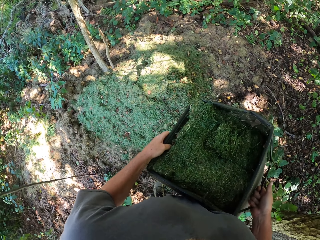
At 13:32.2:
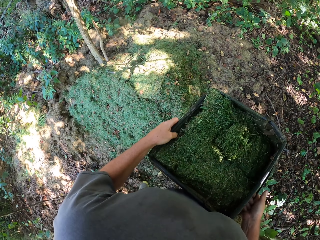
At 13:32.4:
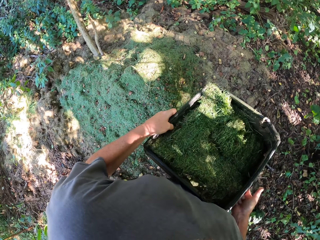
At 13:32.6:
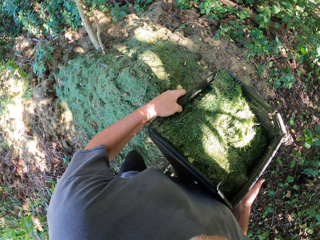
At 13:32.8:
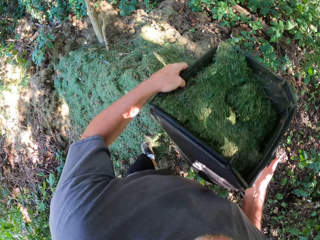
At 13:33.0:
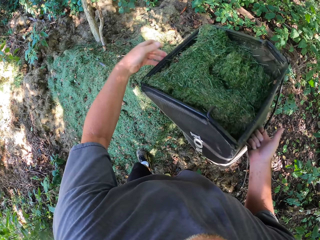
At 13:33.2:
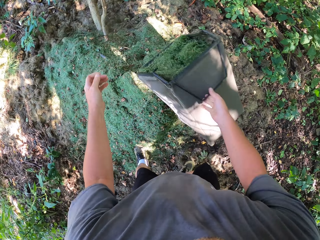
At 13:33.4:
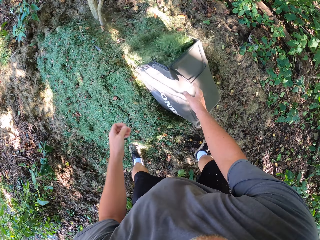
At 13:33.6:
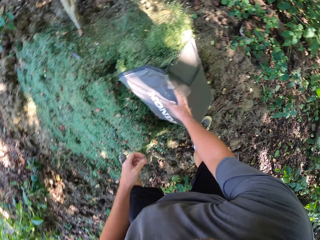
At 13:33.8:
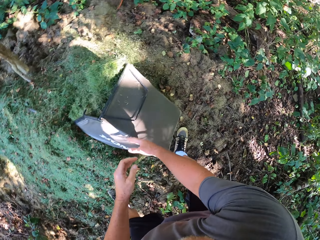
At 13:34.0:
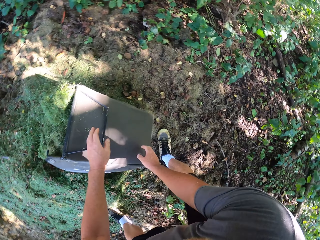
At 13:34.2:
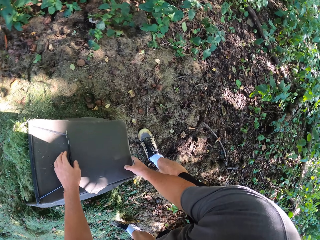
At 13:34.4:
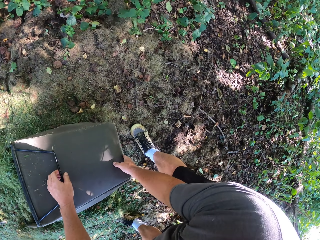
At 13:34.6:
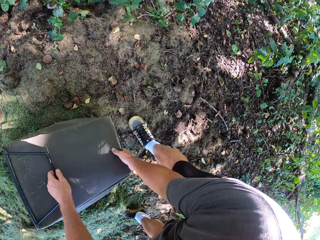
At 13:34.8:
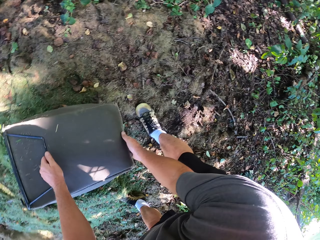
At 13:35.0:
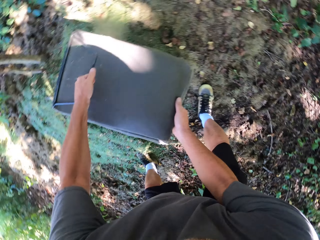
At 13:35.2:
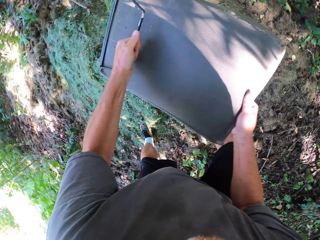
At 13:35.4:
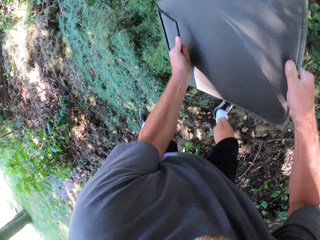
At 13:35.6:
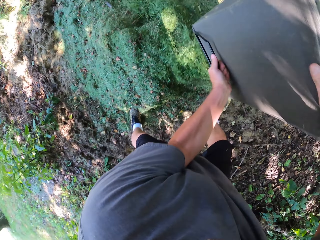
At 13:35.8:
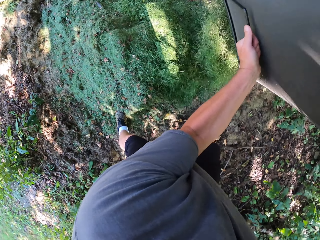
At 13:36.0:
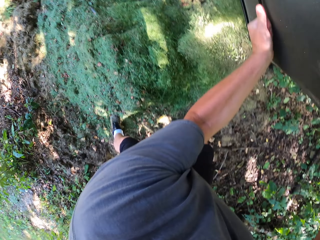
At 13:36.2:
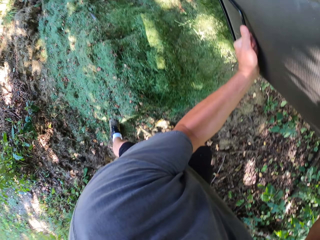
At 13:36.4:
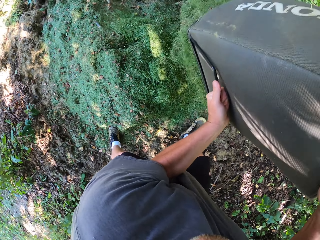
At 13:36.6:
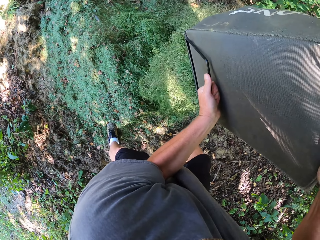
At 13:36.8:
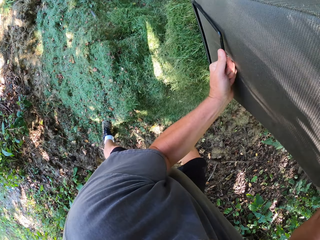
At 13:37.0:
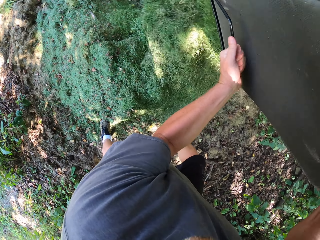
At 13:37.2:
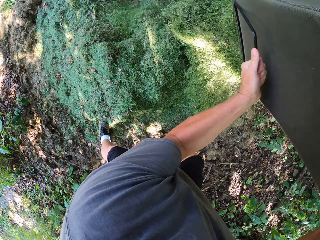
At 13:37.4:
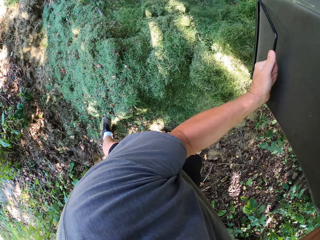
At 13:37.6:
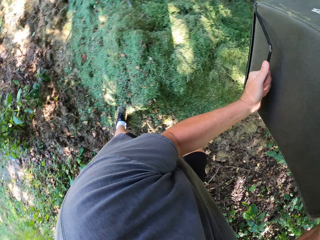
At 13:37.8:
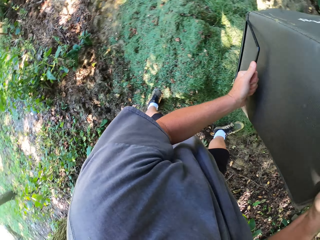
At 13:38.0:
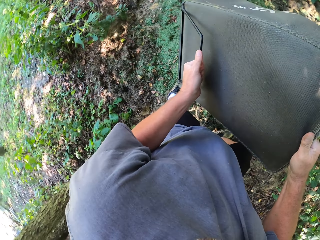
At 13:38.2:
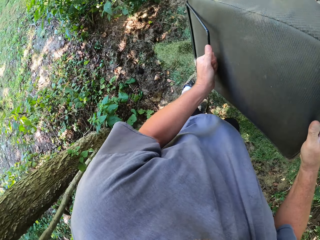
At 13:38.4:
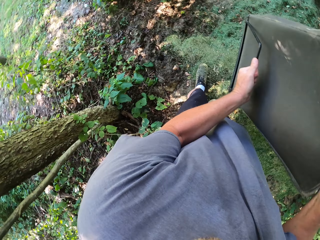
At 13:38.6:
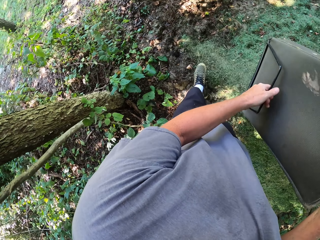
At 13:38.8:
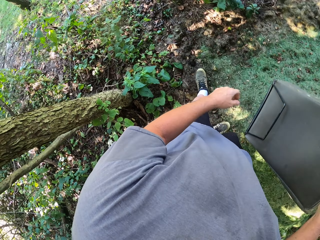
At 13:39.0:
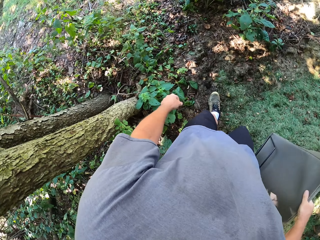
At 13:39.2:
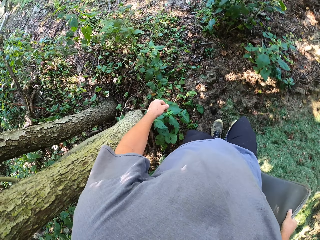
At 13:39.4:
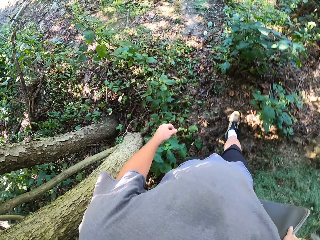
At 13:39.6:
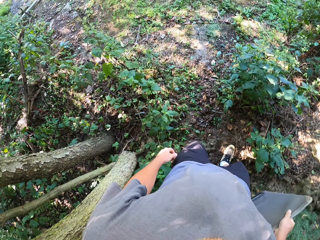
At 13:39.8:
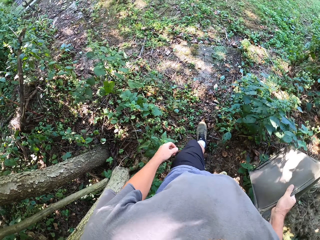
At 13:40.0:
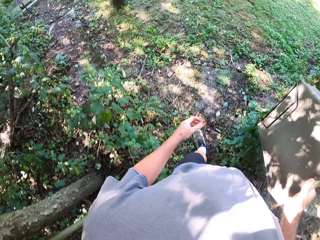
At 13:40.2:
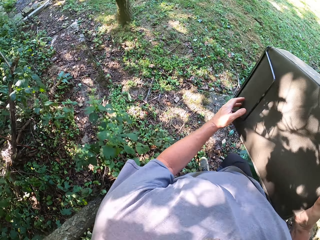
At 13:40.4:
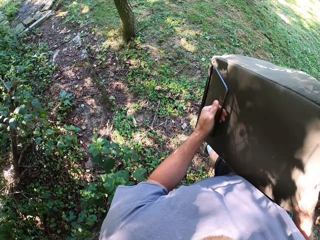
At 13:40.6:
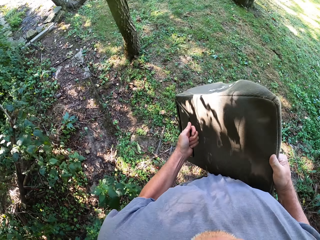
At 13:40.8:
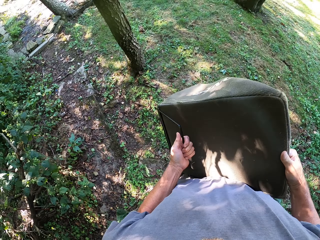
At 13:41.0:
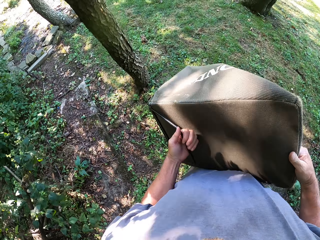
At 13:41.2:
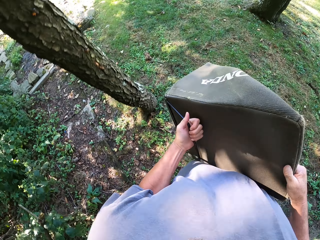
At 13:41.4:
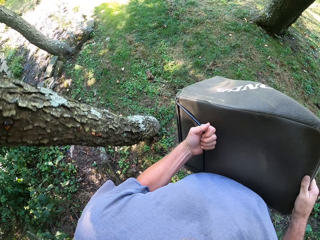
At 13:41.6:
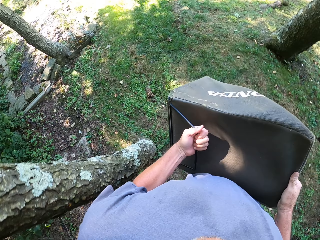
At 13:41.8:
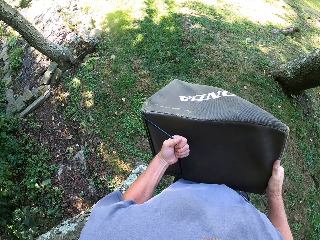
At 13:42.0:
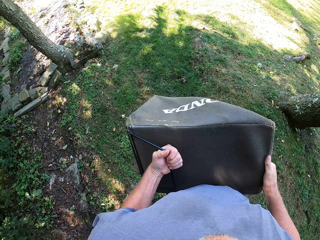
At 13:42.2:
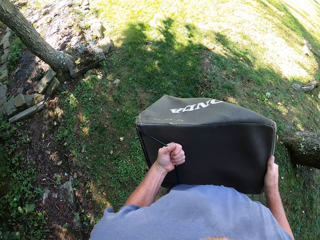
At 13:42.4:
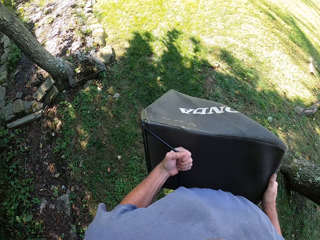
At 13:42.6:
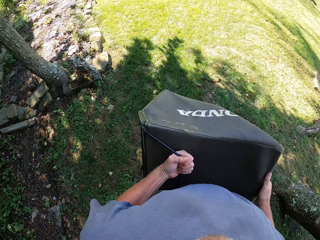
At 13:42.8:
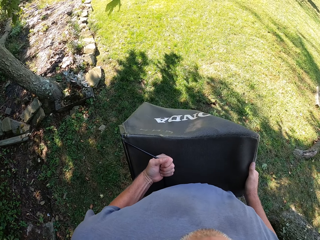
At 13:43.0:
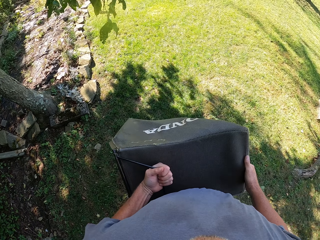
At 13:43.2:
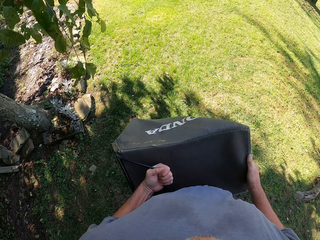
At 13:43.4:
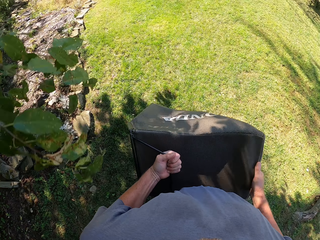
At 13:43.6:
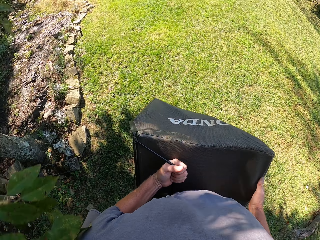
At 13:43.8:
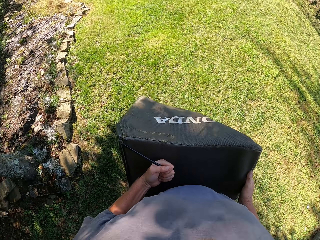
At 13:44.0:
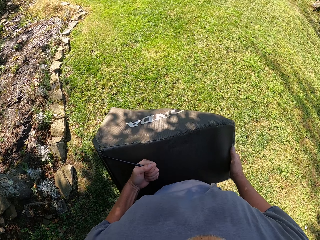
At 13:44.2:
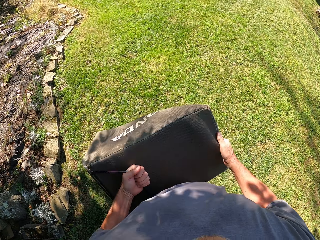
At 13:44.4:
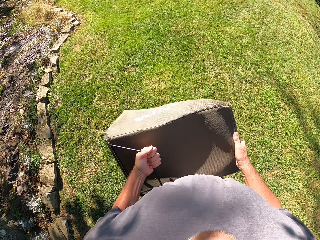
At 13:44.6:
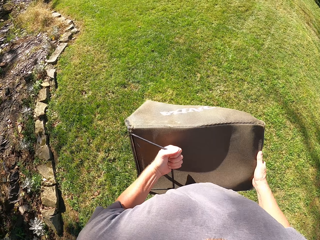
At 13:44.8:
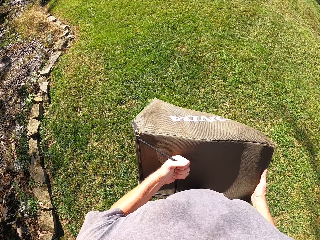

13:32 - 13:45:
The camera wearer empties the grass from the bag in the bush. They carry the bag back to the lawn mower.

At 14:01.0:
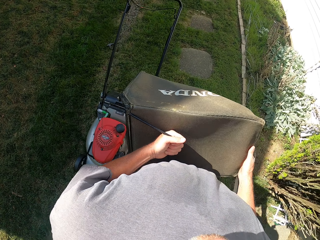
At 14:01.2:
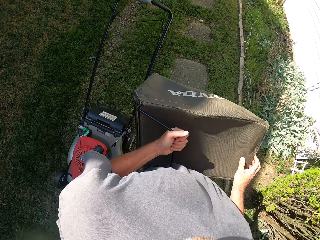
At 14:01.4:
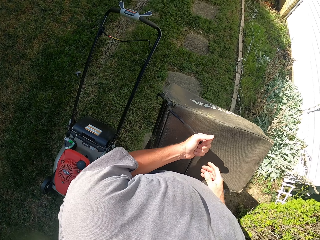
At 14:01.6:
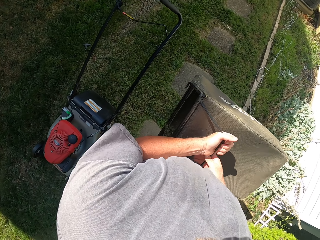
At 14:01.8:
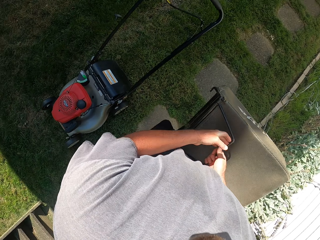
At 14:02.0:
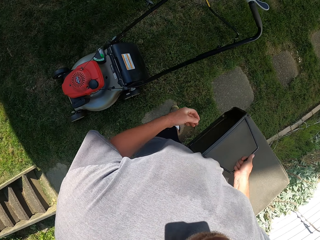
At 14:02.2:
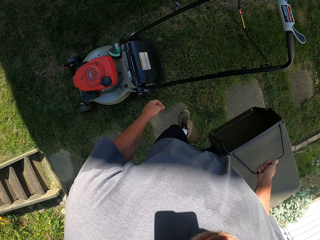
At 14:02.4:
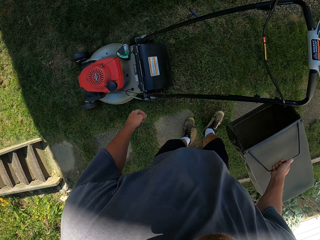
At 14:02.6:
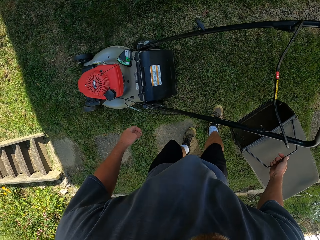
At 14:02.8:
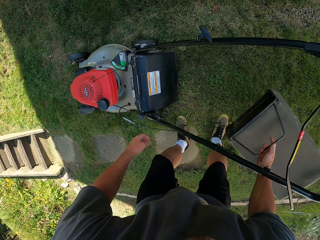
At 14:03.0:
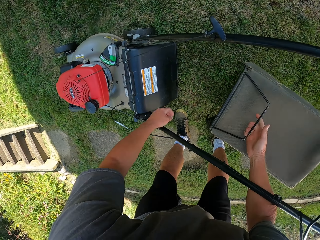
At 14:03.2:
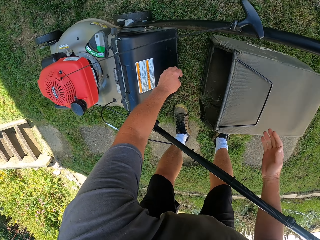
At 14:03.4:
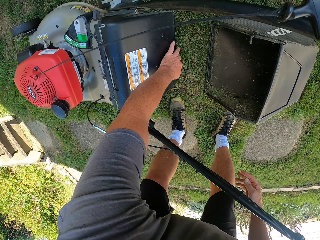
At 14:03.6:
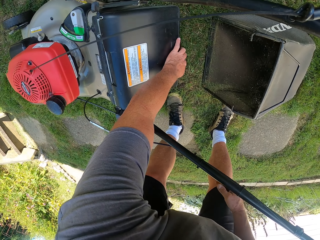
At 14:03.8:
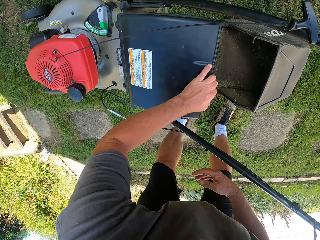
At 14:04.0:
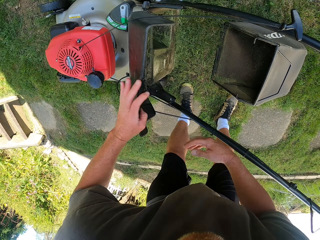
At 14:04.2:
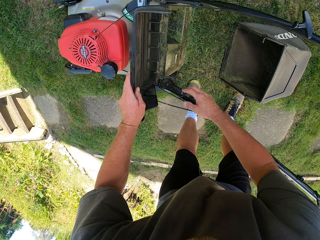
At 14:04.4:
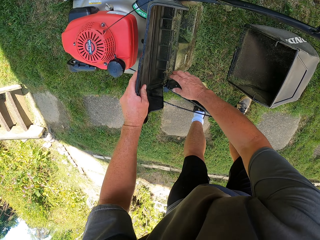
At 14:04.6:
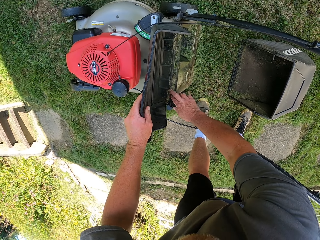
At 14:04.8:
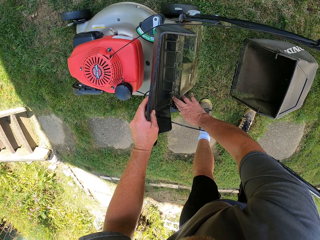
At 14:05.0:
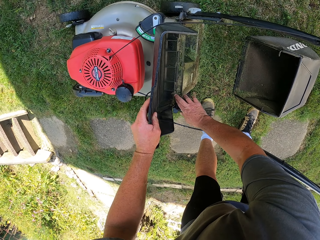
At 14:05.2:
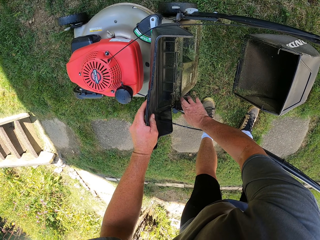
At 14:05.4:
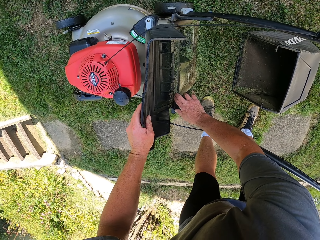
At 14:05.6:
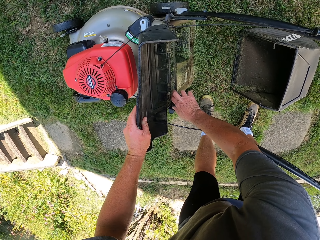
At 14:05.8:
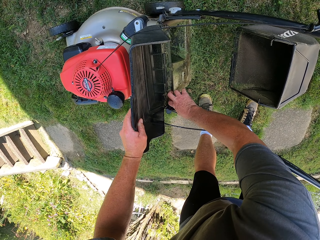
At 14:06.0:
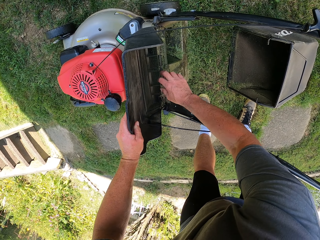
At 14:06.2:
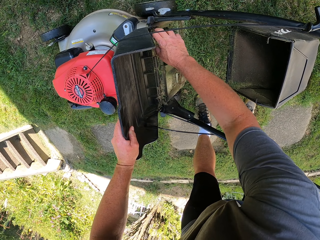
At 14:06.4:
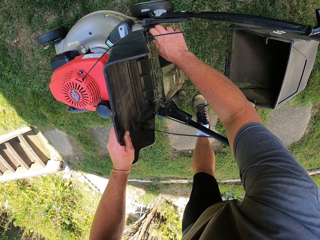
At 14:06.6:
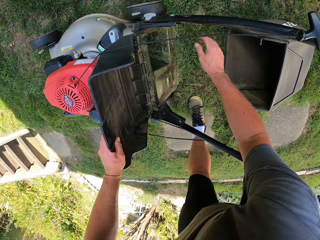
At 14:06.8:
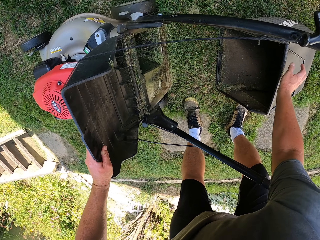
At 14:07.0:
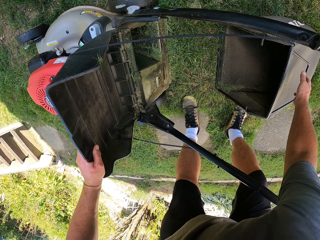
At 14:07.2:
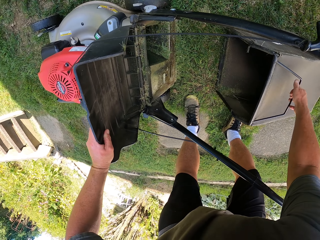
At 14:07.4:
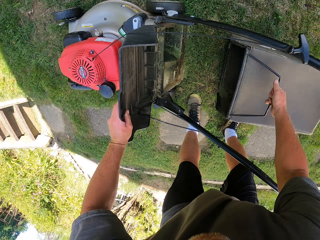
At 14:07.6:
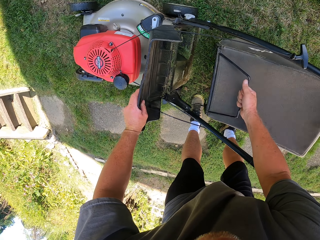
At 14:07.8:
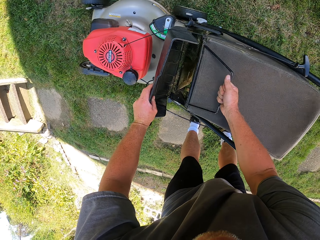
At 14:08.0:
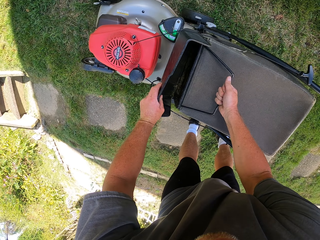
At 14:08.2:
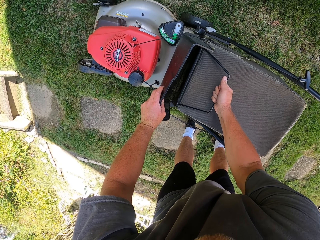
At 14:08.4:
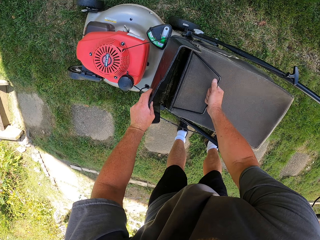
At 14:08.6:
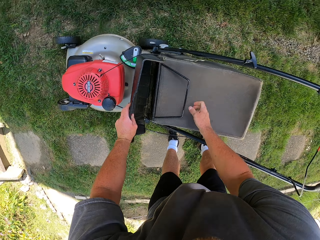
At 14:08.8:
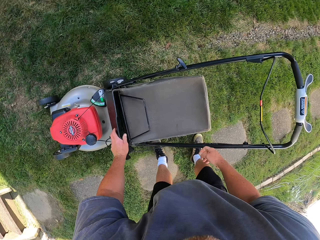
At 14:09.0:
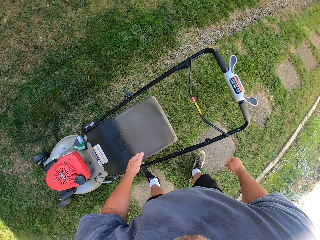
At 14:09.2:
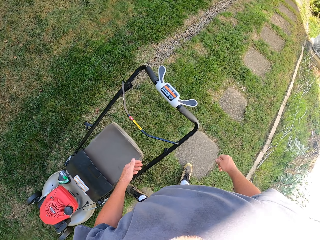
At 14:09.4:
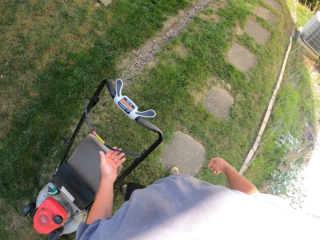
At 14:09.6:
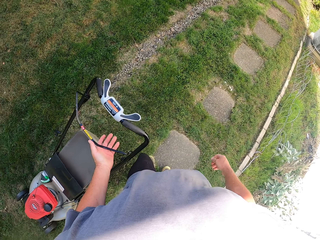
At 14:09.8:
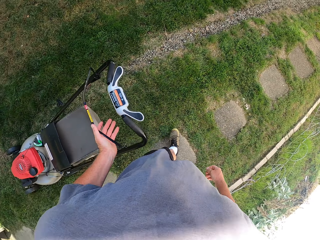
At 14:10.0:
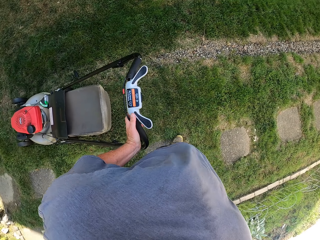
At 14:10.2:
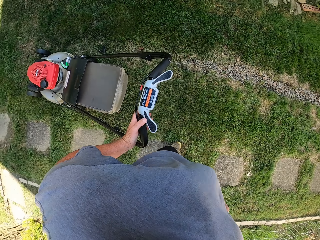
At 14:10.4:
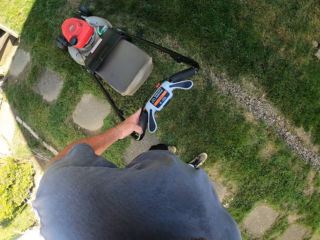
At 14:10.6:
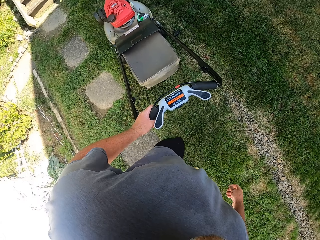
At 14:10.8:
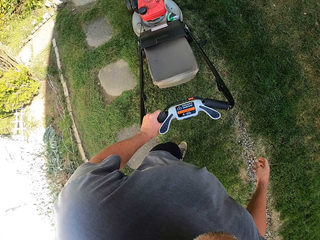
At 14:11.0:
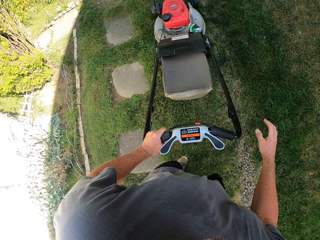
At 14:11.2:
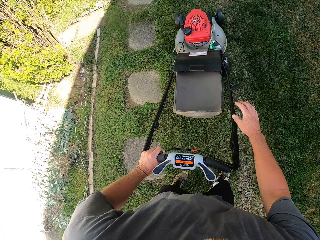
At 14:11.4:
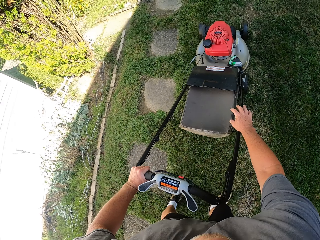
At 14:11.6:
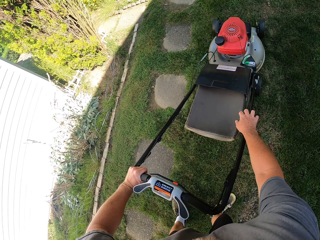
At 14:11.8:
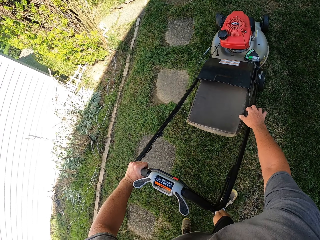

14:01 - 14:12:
The camera wearer swings the left hand. They drop the bag on the ground. They open the lawn mower with the left hand. They pick up the bag with the right hand and put the bag on the lawn mower. They push the bell bar with the left hand. They walk.
